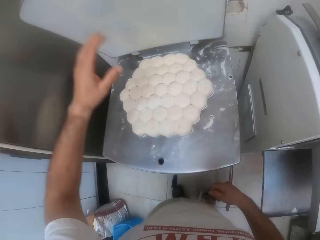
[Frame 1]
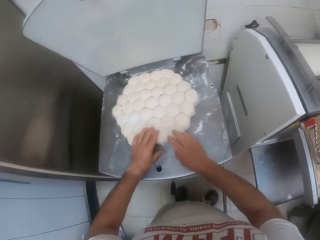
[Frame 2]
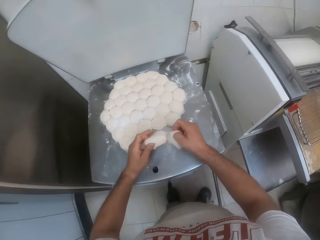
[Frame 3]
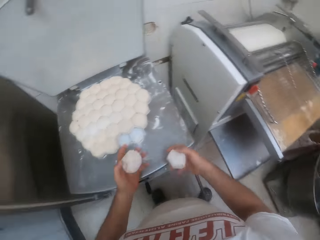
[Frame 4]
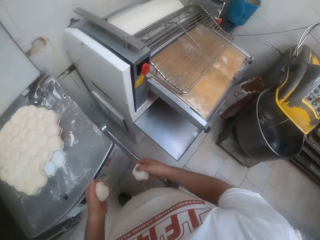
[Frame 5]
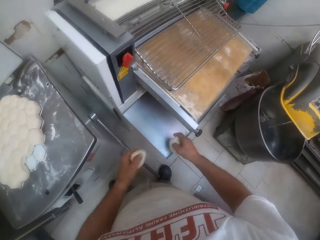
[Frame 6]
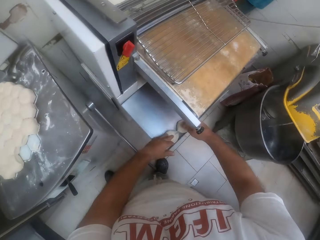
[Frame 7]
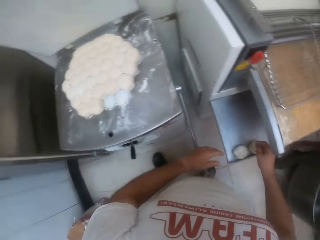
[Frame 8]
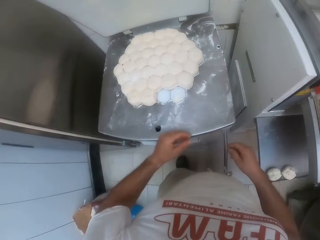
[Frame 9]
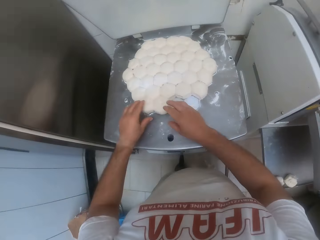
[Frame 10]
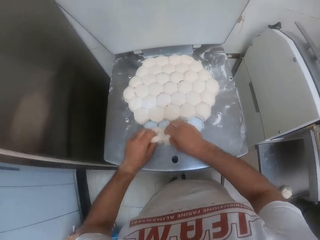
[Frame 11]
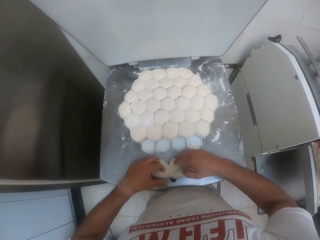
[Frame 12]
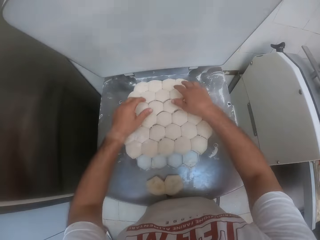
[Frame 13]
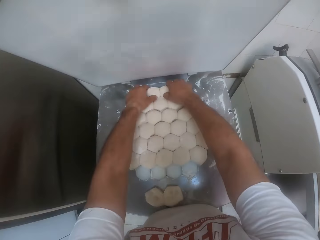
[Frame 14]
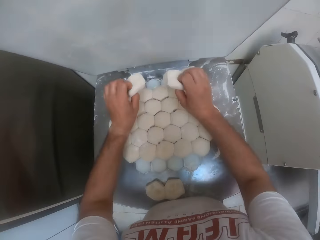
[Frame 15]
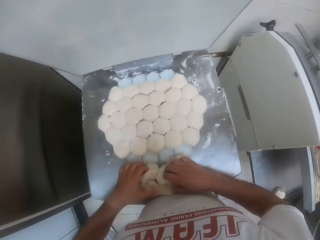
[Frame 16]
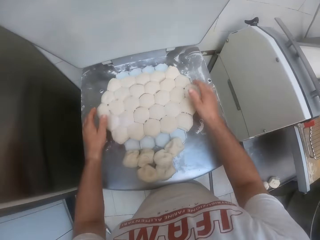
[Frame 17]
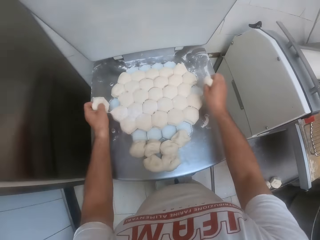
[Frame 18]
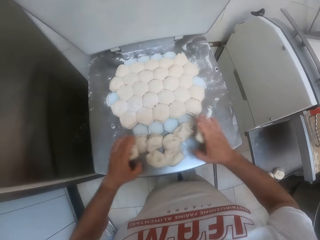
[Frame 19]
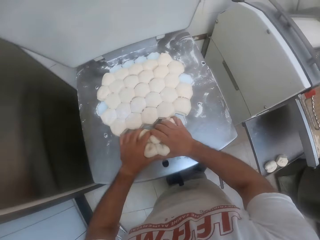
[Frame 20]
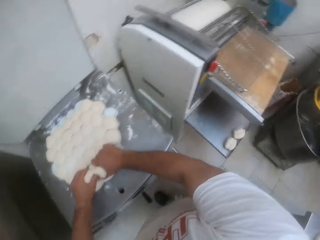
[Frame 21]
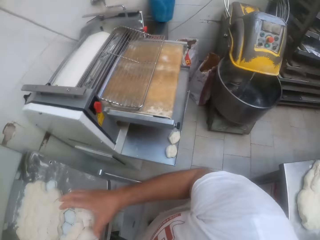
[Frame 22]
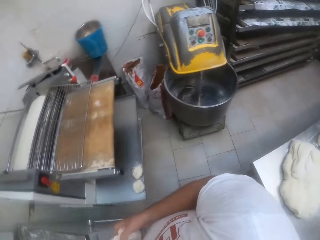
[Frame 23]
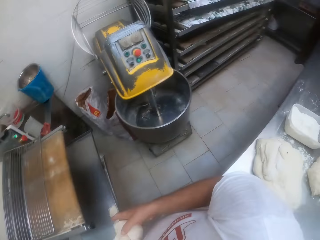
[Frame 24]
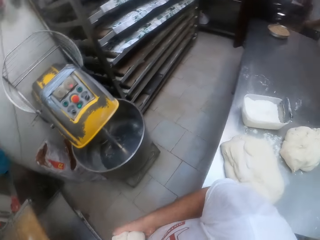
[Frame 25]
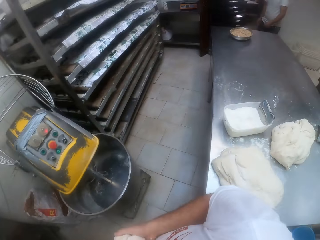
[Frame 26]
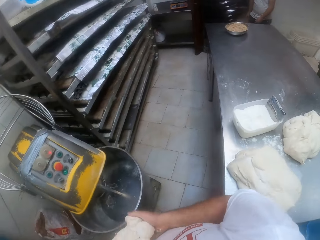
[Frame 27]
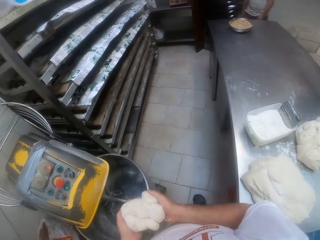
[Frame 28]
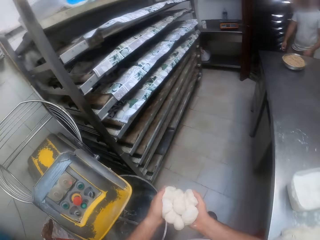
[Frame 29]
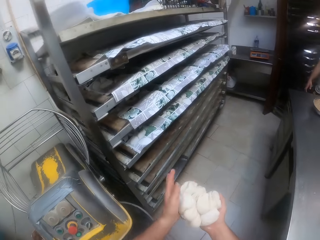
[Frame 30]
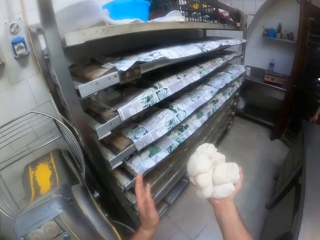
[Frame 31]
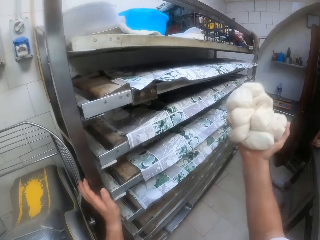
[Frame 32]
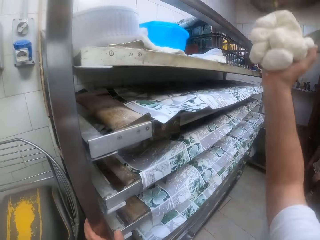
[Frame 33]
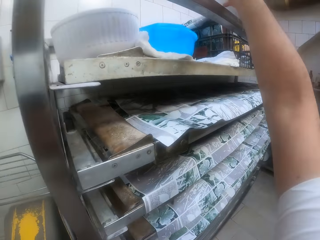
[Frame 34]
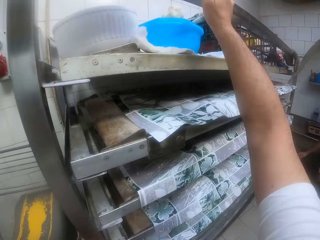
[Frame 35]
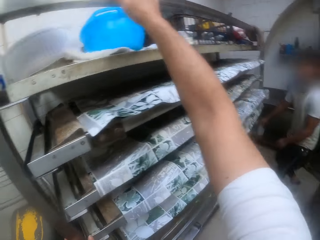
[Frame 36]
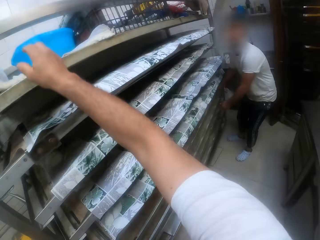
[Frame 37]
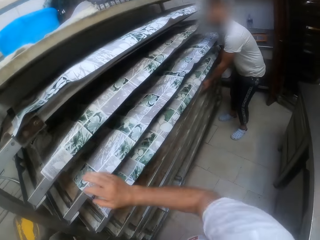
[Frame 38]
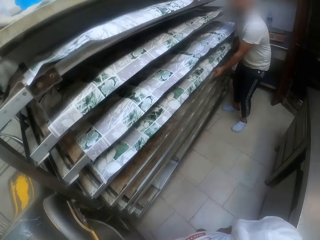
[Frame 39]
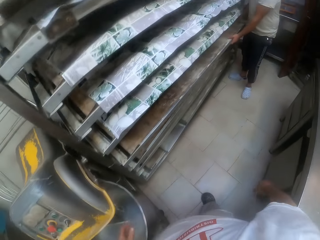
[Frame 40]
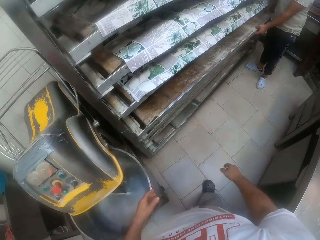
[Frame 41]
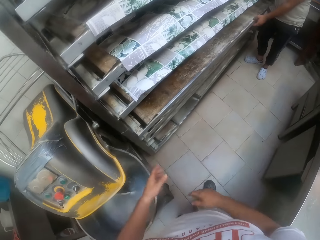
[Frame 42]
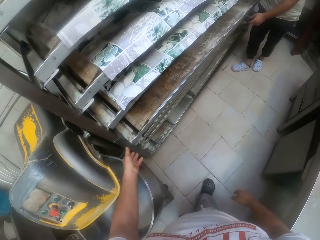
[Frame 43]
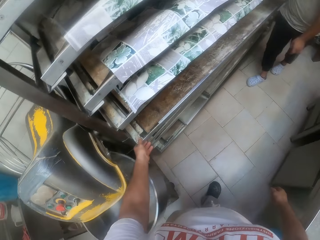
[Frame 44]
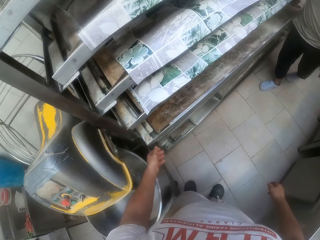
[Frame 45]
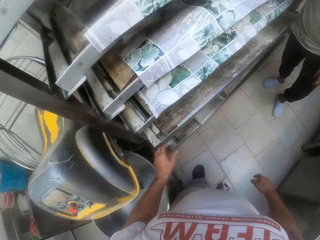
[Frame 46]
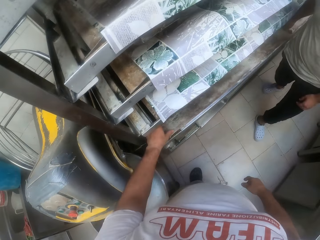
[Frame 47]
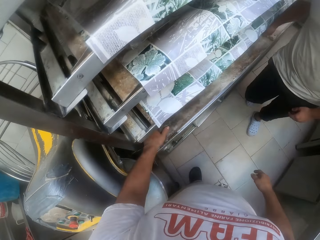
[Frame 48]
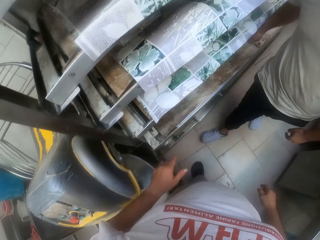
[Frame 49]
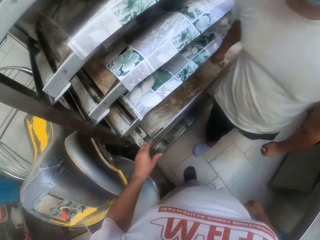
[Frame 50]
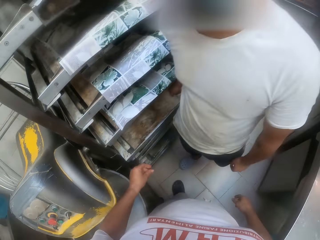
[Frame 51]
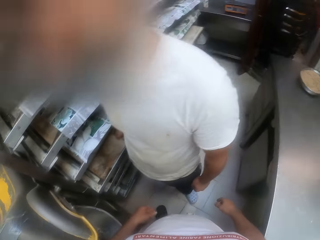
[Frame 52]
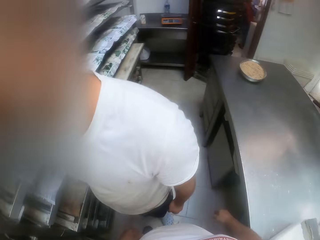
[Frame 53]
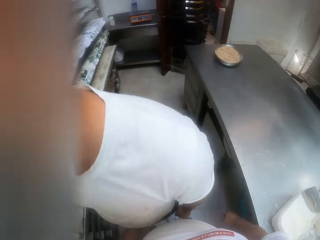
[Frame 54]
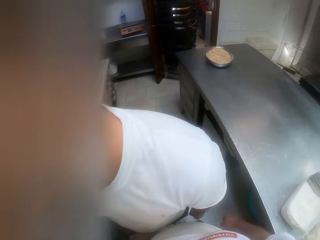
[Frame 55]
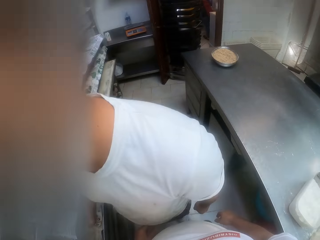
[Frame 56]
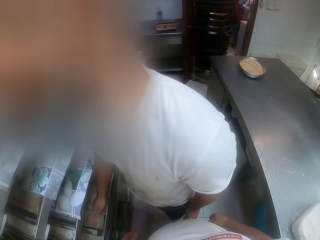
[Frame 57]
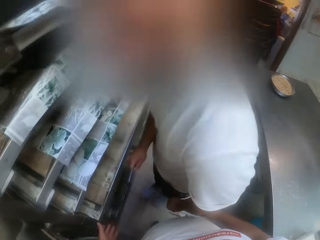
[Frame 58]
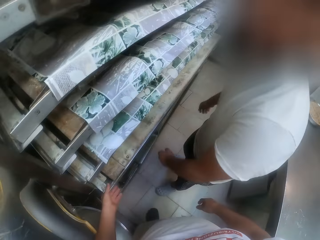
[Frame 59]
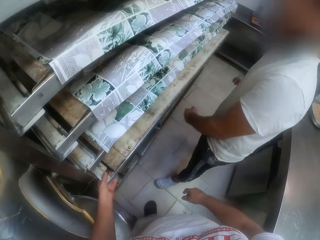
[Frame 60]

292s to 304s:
The camera wearer picks dough from the dough divider with his right hand. He picks dough from the dough divider with his left hand. He places the dough on the dough sheeter with both hands. He picks dough from the dough divider with both hands. He places the dough on a surface of the dough divider with both hands. He picks dough from the dough divider with both hands. He places the dough on the surface of the dough divider with both hands. He picks dough from the dough divider with both hands. He places the dough on the surface of the dough divider with both hands. He kneads the dough together with both hands. He carries the dough. He throws the dough into a bowl on a cooling rack or stand with his right hand. A man holds the stand. The camera wearer interacts with the man. He pushes the stand.

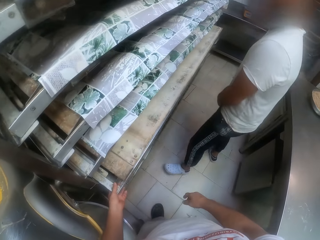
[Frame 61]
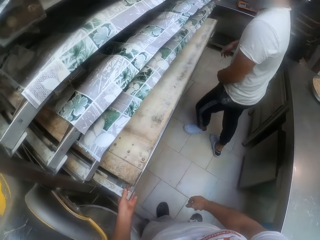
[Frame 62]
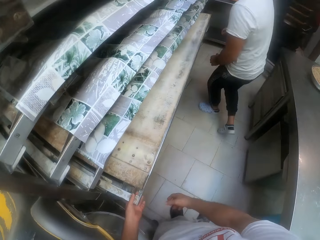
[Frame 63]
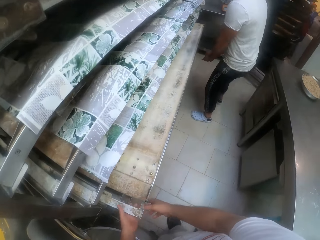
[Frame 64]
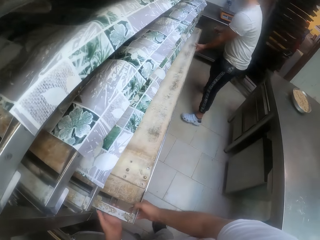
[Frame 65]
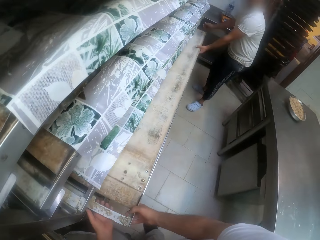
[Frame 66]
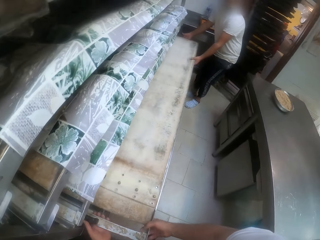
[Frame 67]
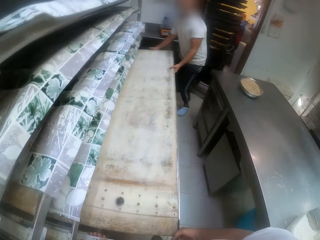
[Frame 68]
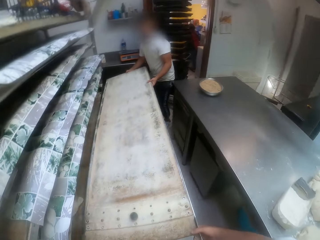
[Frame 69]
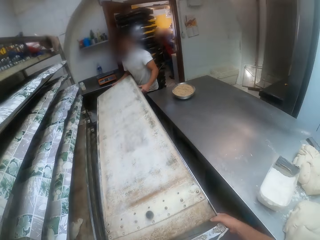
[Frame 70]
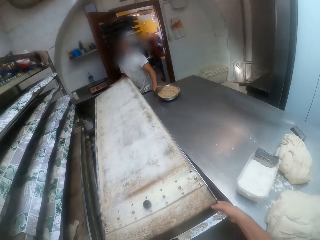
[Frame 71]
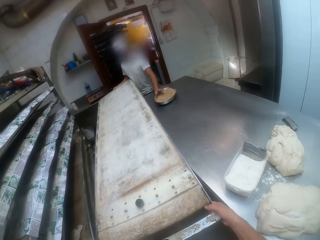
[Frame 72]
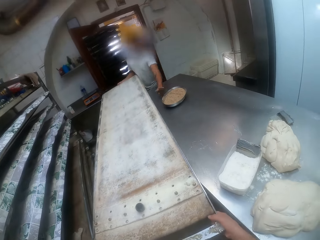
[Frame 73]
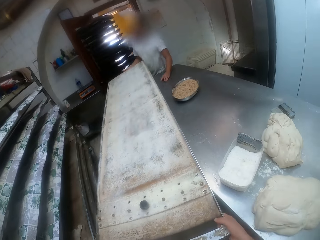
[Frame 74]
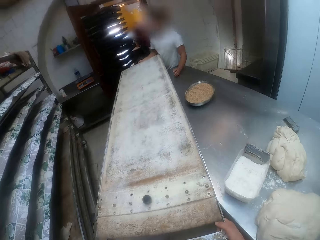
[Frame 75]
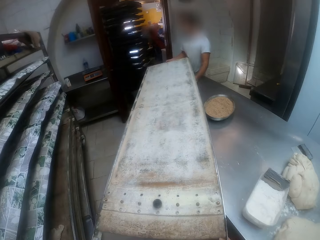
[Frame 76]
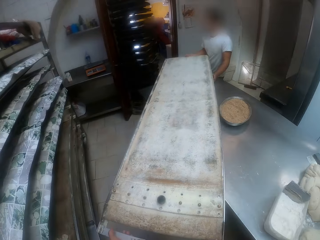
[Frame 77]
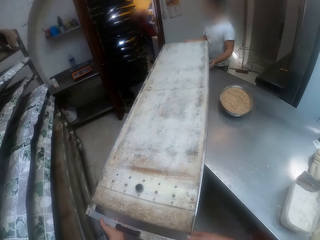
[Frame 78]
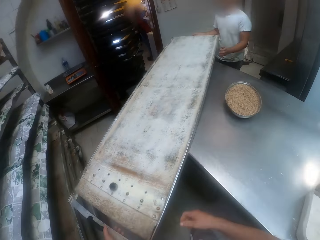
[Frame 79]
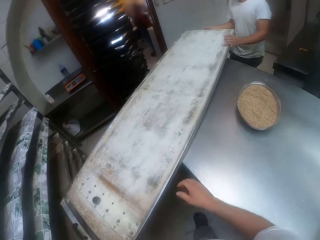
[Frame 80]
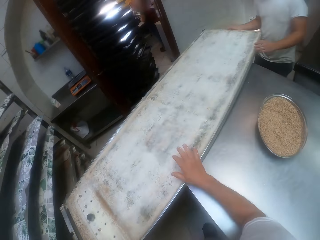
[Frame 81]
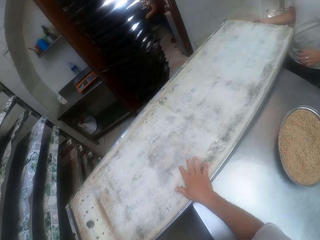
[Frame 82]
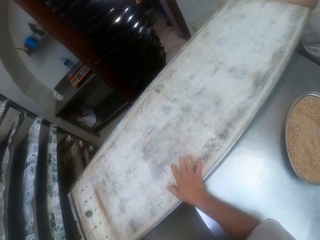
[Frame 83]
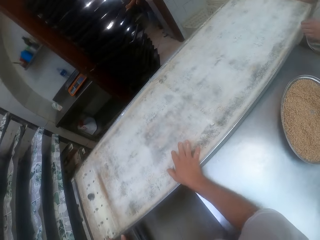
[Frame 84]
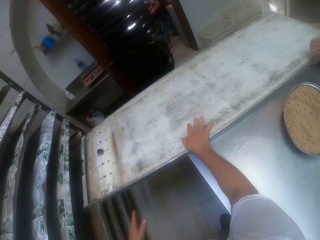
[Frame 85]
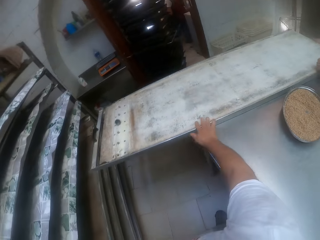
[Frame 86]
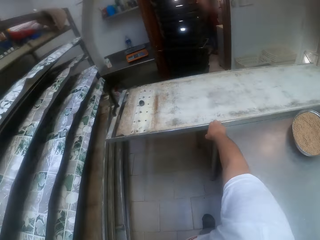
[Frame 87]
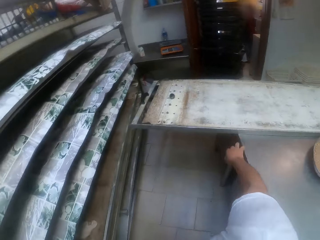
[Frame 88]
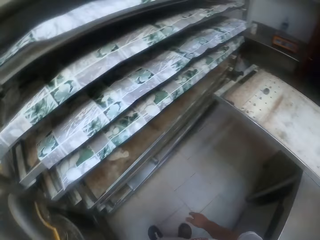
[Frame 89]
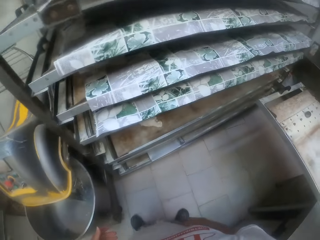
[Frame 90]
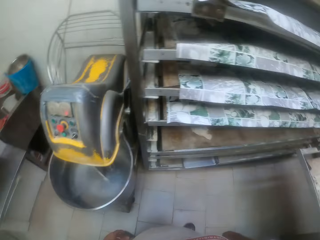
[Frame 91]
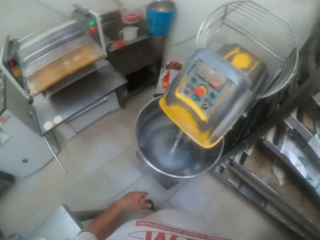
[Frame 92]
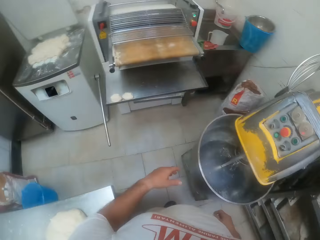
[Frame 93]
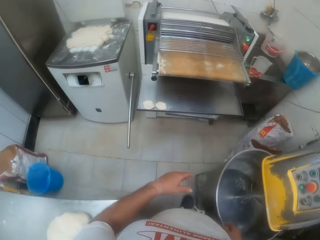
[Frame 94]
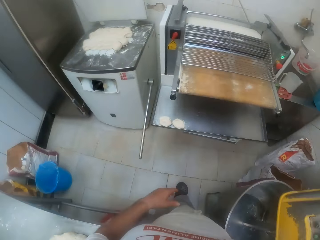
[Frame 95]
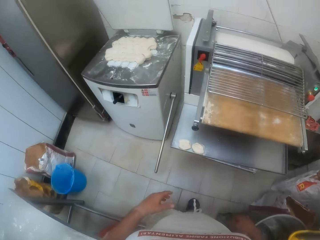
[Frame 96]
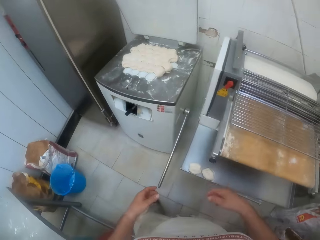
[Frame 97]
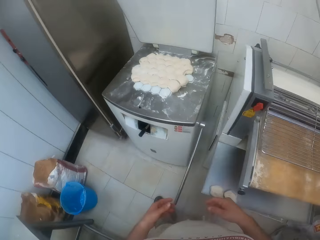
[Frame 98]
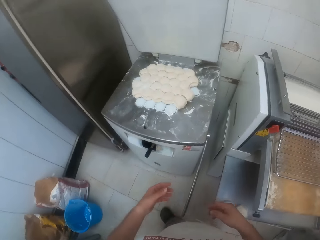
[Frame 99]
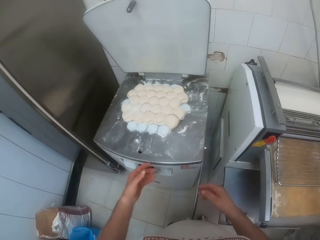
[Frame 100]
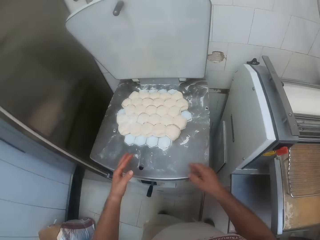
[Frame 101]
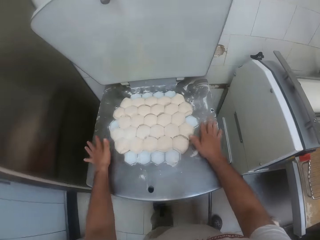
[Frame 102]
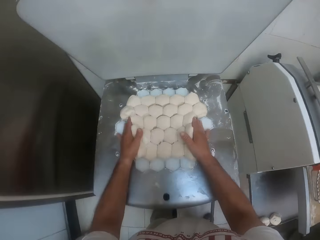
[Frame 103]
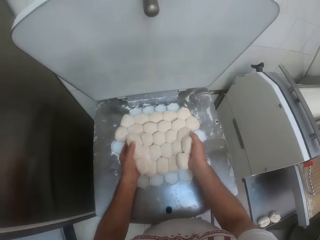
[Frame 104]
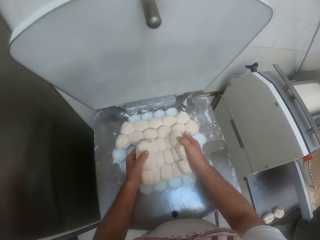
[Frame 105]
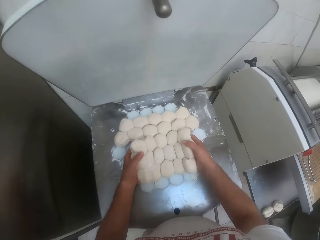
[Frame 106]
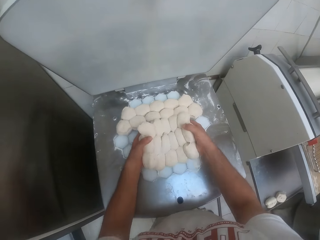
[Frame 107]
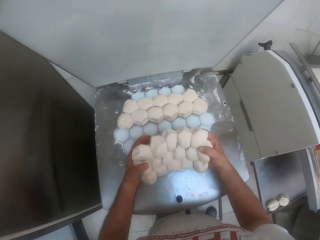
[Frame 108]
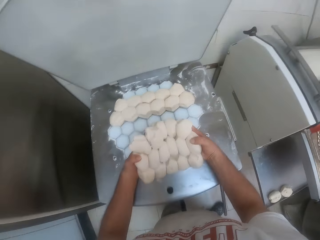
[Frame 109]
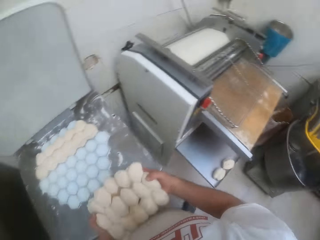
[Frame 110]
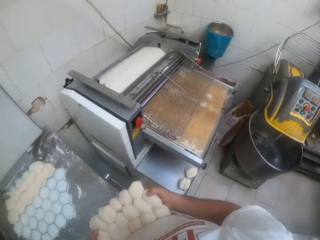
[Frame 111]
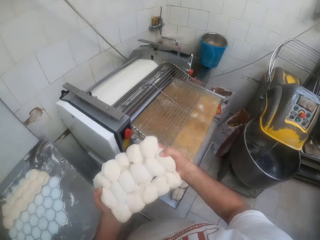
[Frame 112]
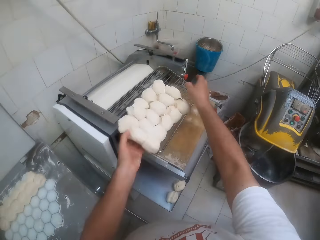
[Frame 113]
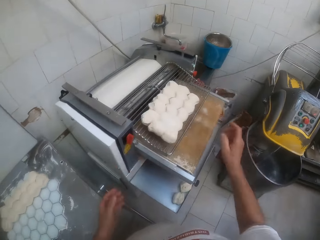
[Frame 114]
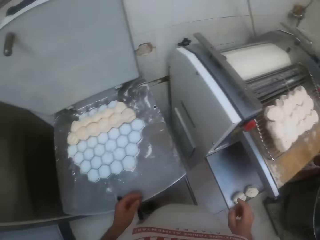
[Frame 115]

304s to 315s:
The camera wearer lifts a long tray from the cooling rack onto a rolling table with the man. He walks. He pulls the stand. He carries the stand. He adjusts the long tray with his right hand. He moves towards the dough divider. He picks dough from the dough divider with both hands. He throws the dough on the dough sheeter with both hands.
